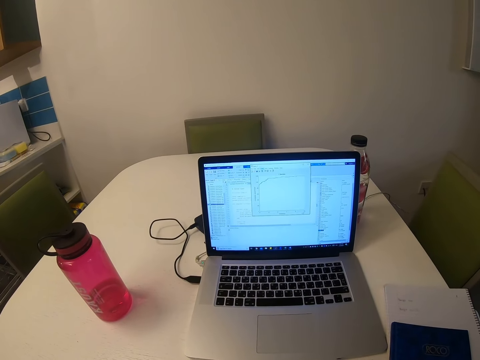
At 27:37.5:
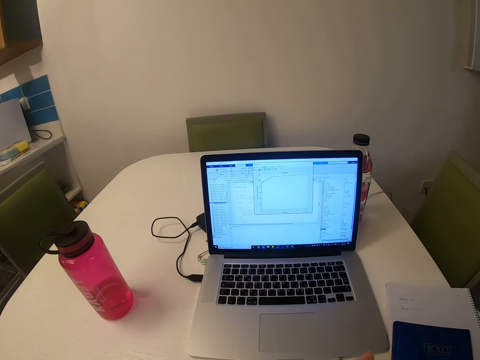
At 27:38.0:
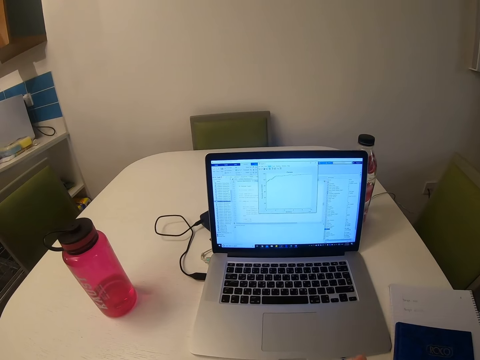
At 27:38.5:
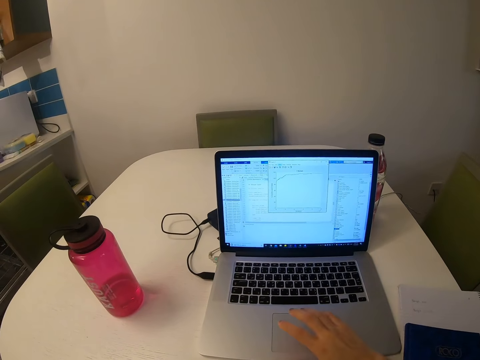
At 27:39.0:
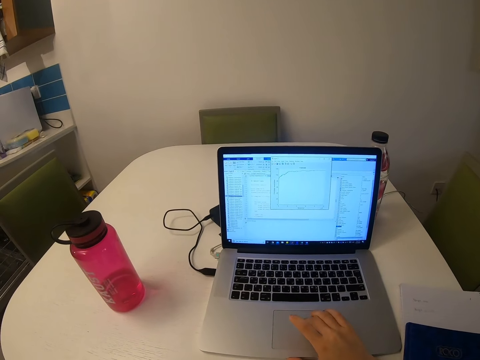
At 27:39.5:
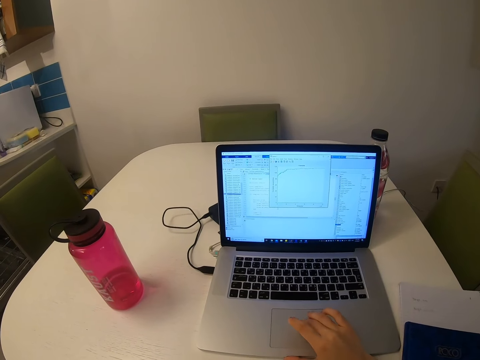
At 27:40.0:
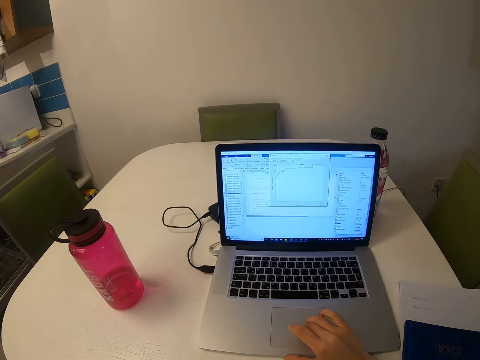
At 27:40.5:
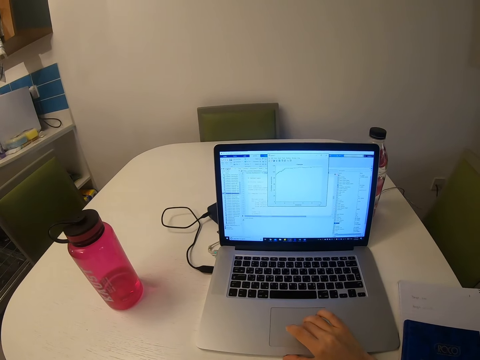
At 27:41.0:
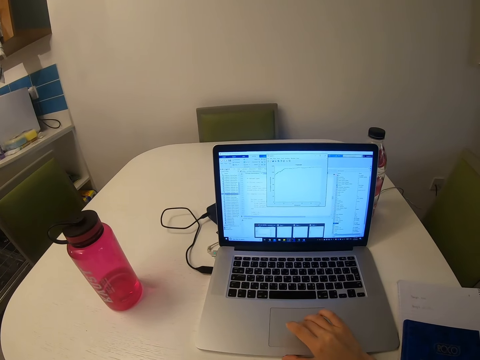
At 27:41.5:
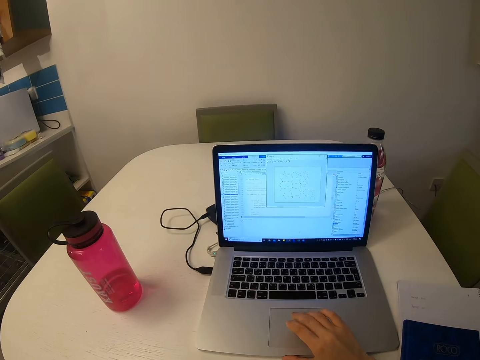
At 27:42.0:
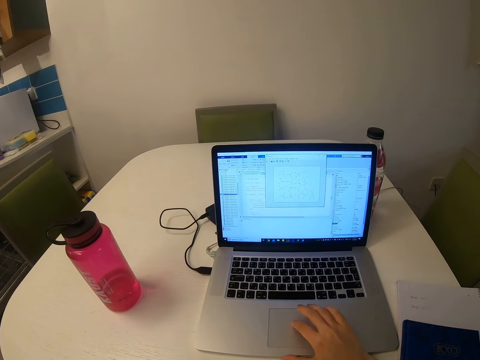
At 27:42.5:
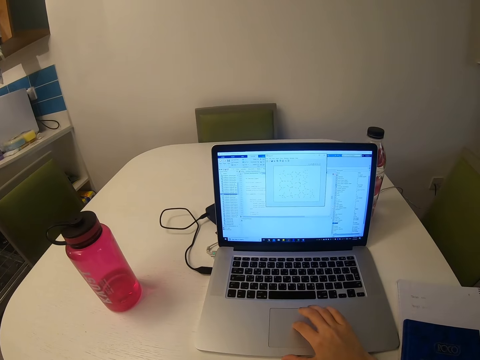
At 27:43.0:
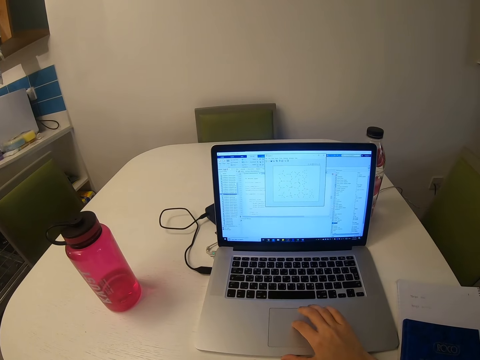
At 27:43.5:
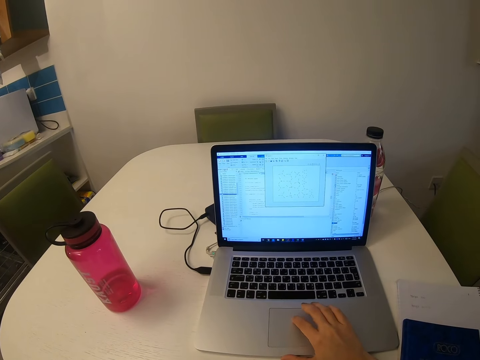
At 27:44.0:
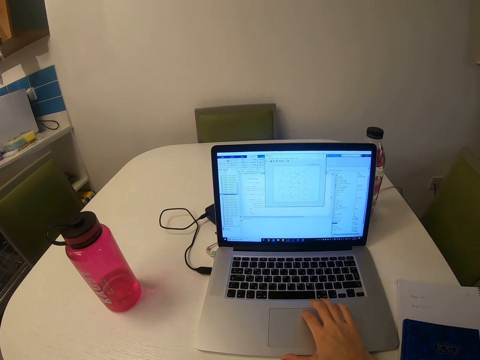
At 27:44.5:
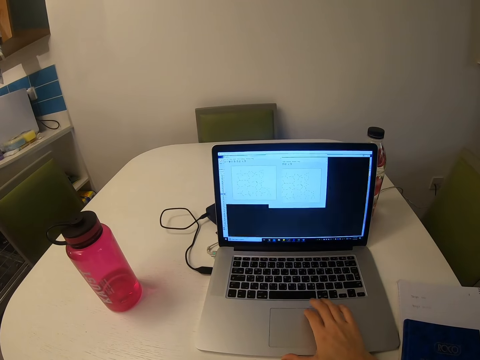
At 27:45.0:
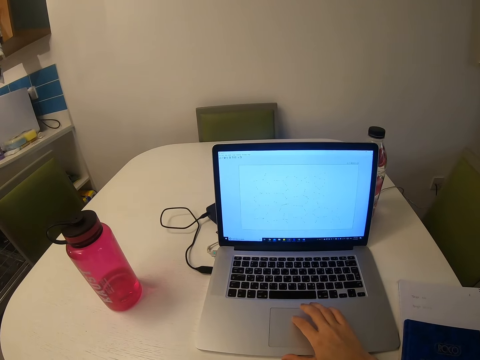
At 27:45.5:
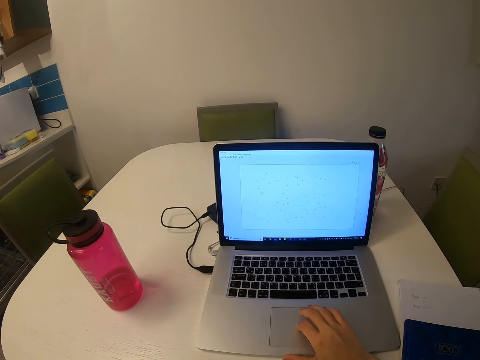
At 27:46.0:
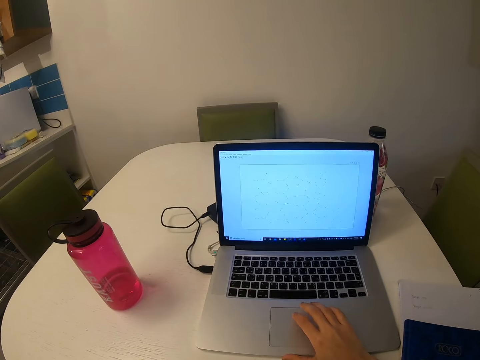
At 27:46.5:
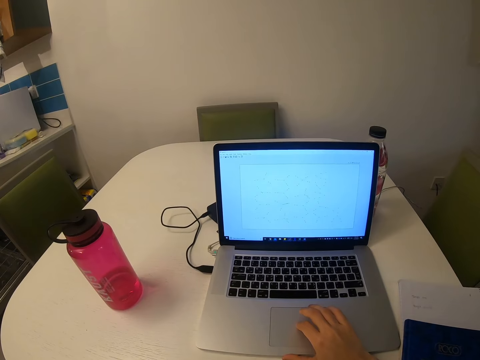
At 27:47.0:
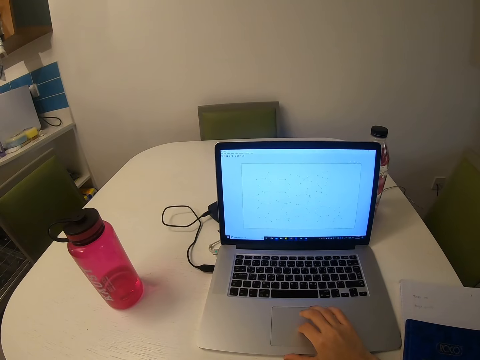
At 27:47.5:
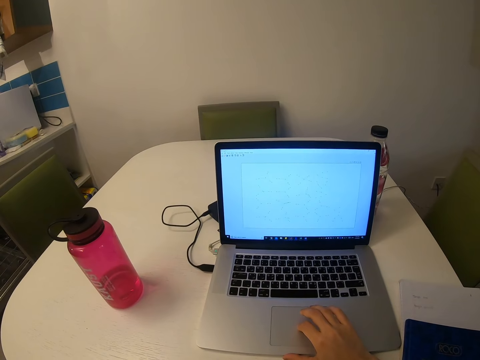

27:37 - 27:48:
The camera wearer touches the touchpad. They scroll on the scrollbar. They operate a laptop.

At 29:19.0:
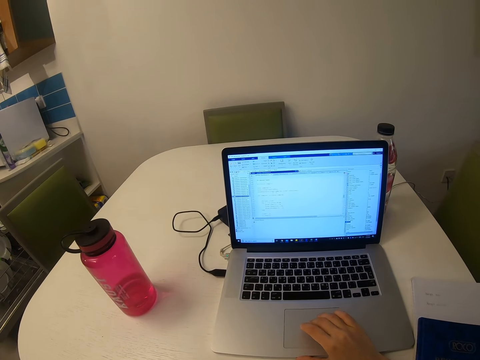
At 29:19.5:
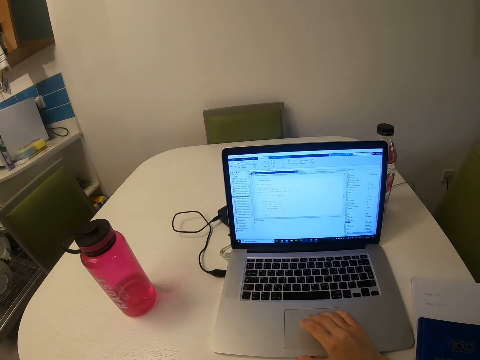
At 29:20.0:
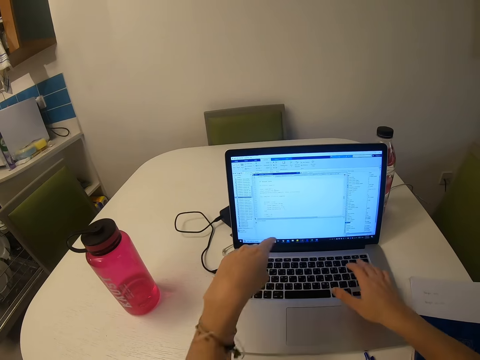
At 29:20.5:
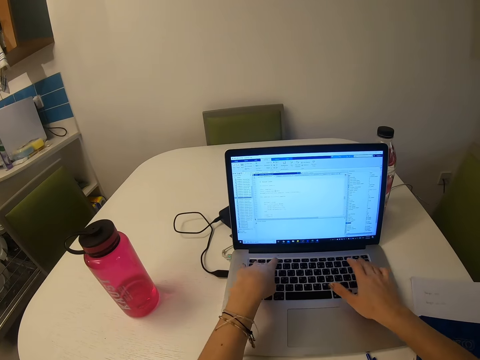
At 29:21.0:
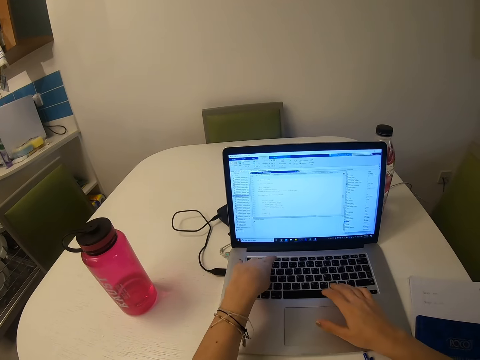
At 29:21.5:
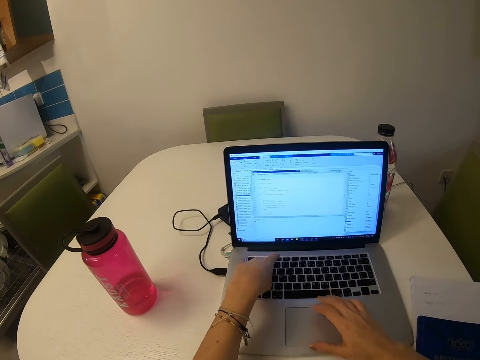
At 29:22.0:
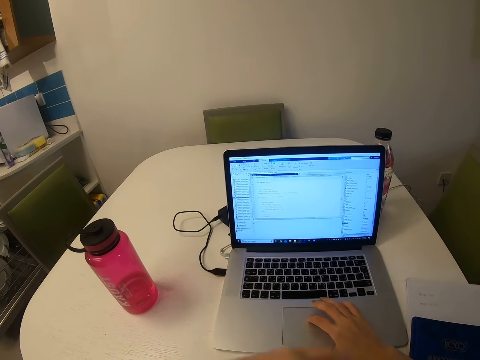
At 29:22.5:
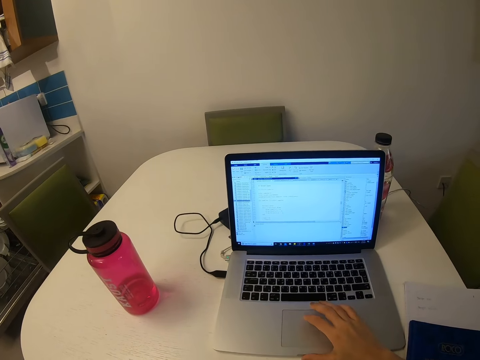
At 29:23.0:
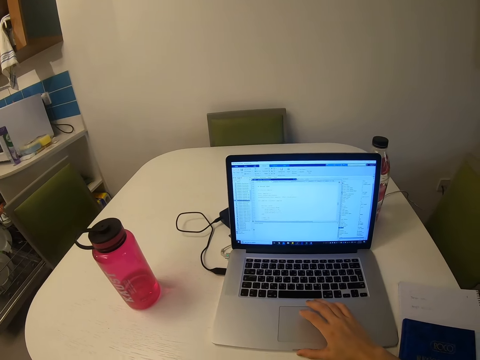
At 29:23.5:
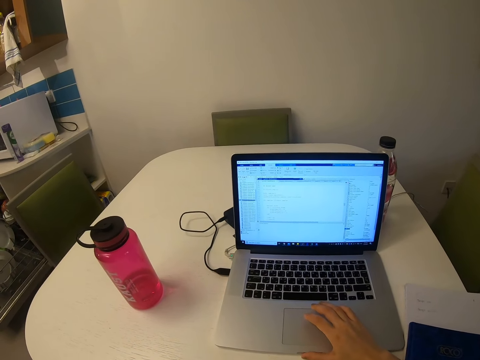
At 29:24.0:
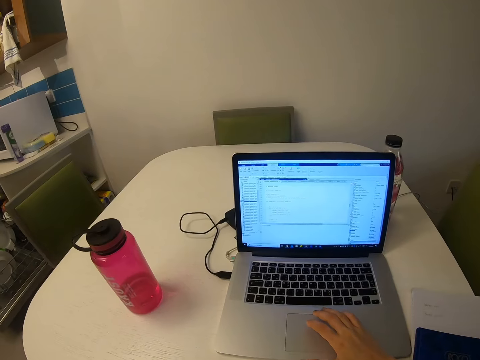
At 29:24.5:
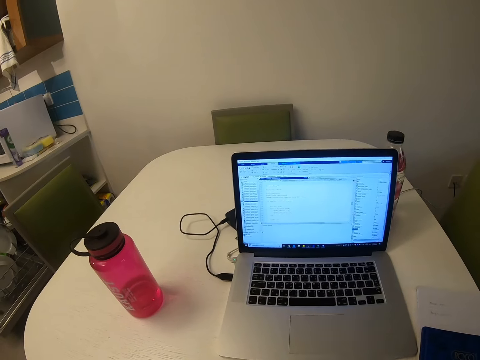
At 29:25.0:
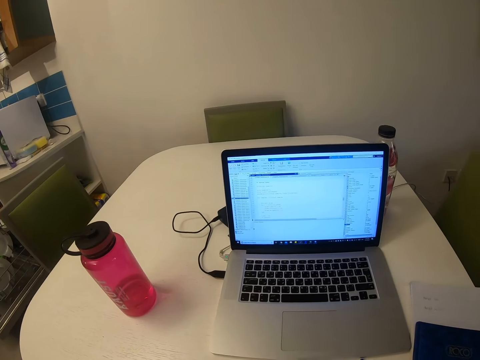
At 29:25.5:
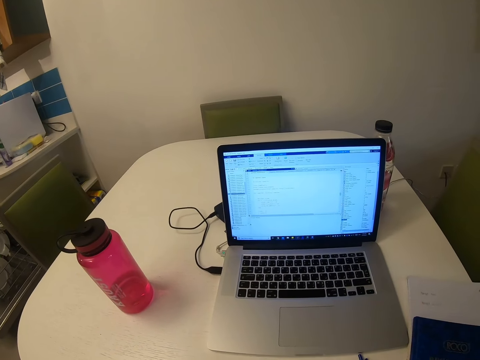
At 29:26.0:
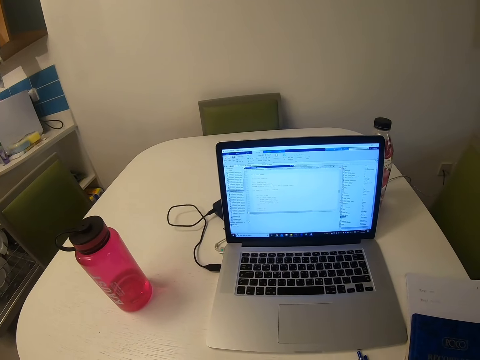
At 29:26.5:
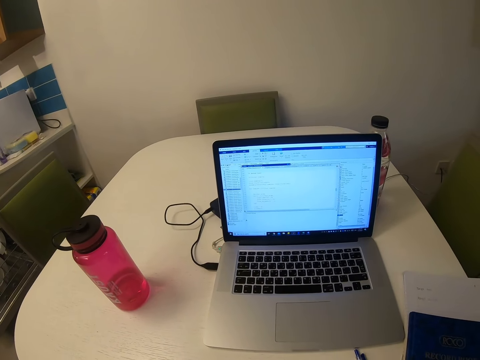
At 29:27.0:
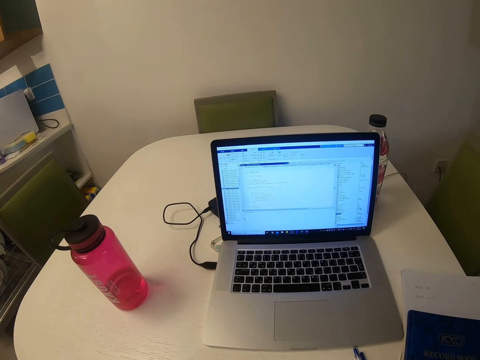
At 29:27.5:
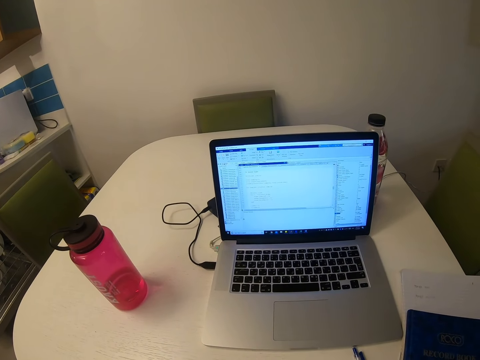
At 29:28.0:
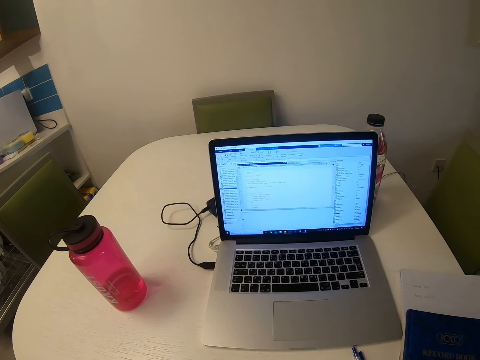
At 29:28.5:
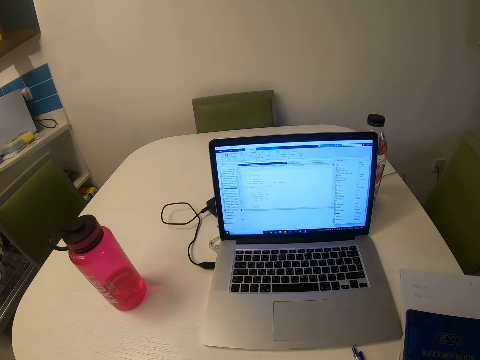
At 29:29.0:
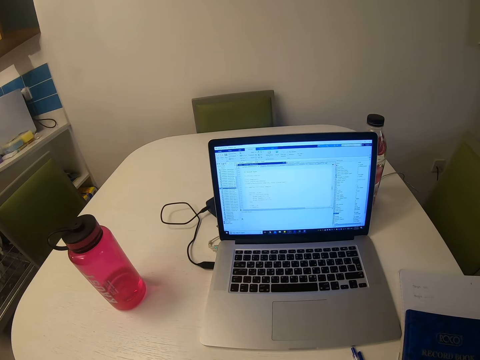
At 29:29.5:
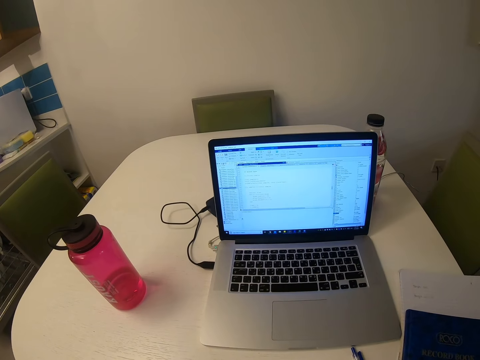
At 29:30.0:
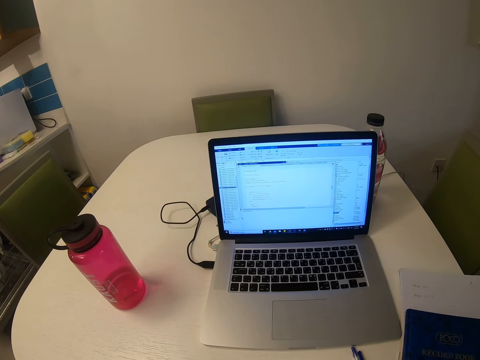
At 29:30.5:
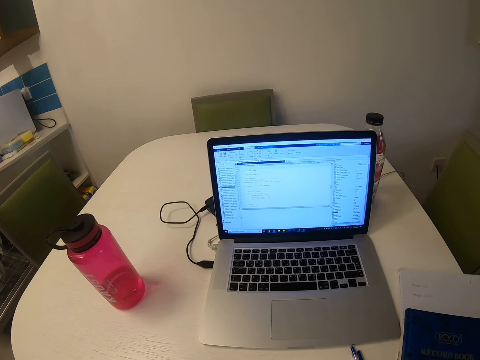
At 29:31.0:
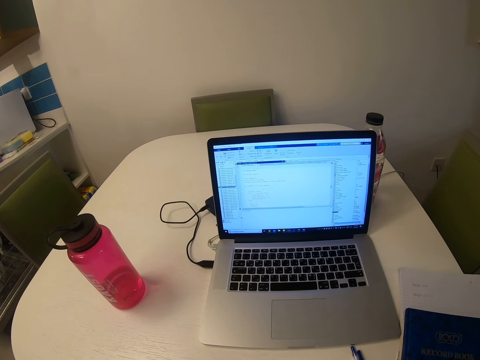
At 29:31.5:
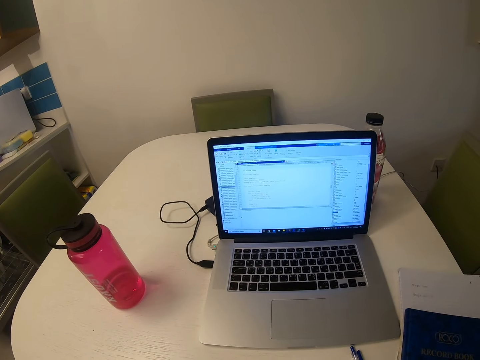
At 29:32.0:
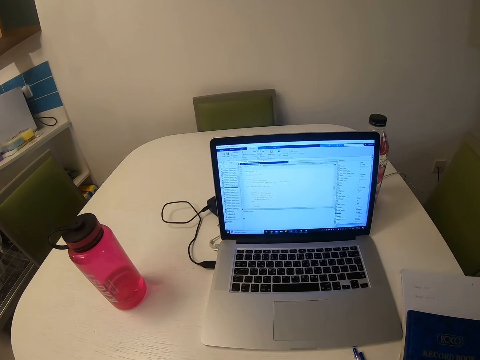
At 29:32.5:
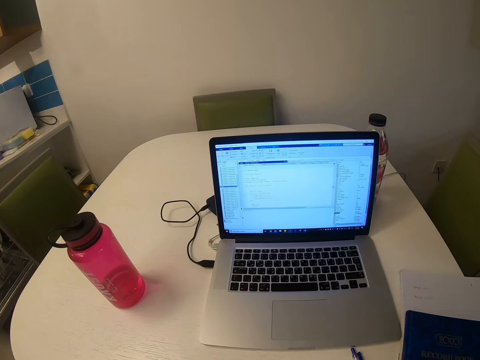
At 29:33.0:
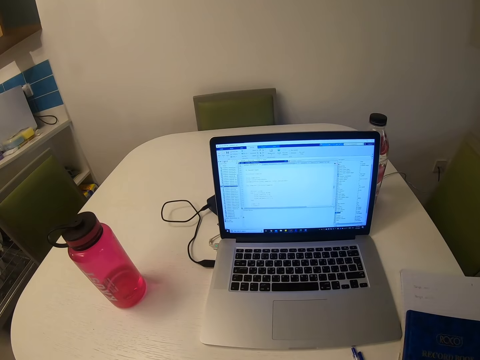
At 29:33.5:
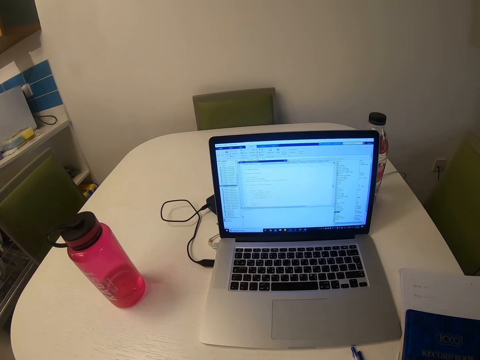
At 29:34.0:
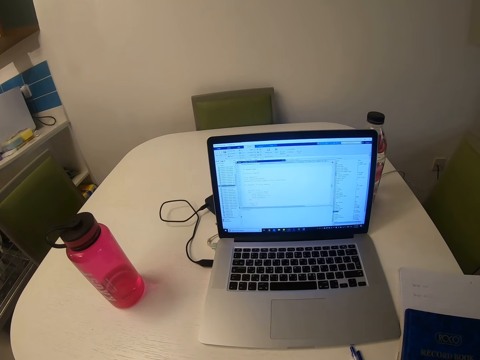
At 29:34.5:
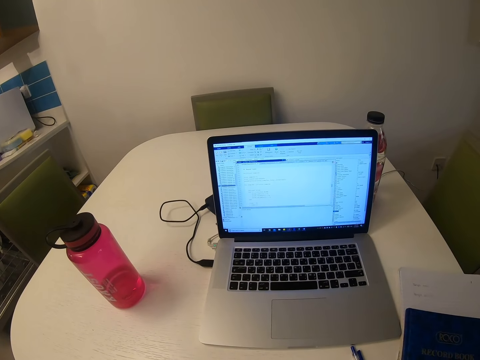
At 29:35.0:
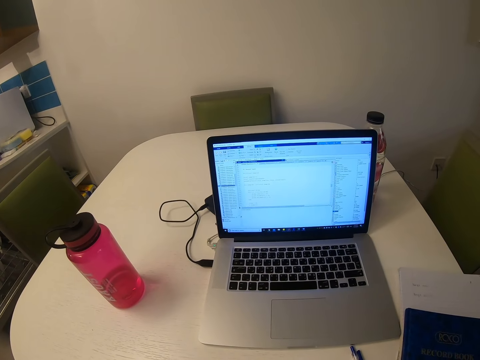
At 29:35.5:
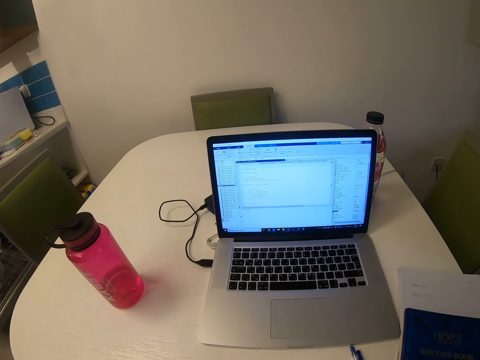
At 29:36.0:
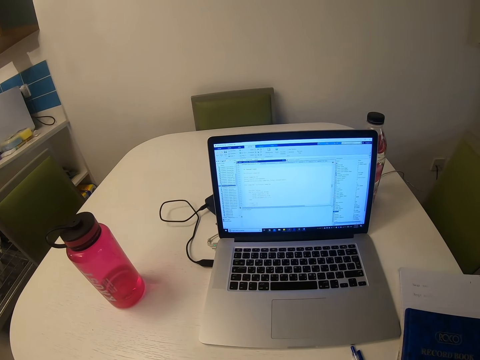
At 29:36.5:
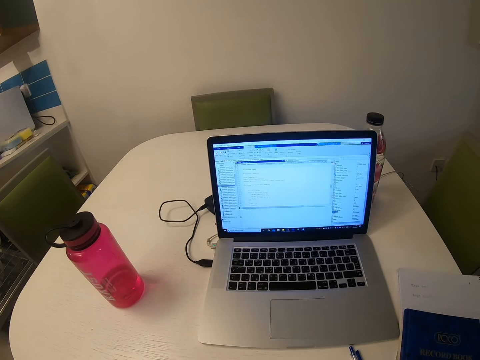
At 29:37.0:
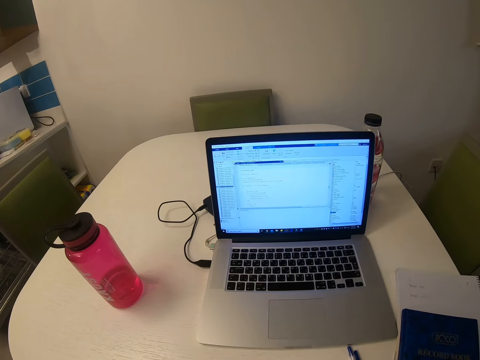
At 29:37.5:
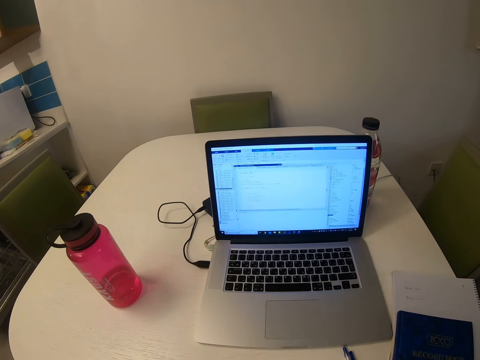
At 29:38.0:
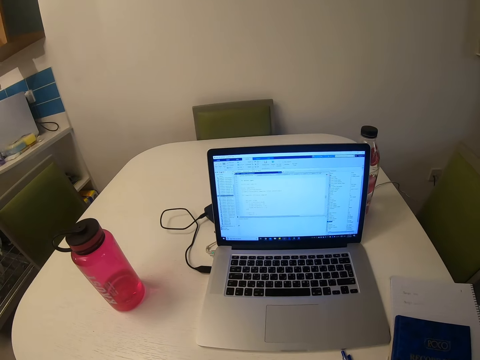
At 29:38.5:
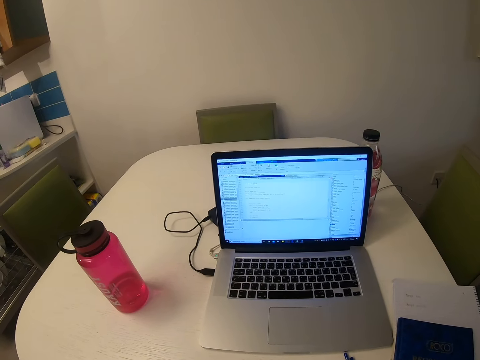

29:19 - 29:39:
The camera wearer types on the keyboard. They scroll on the scrollbar. They operate a laptop. They look at the laptop.
